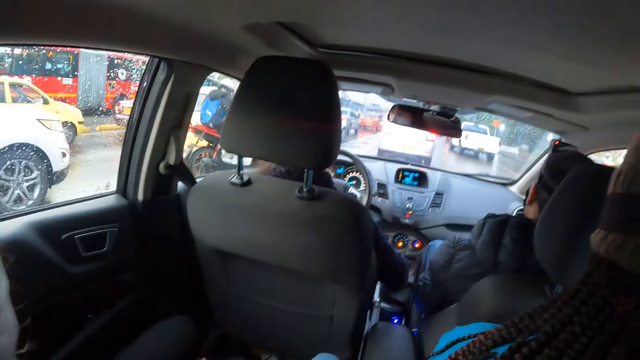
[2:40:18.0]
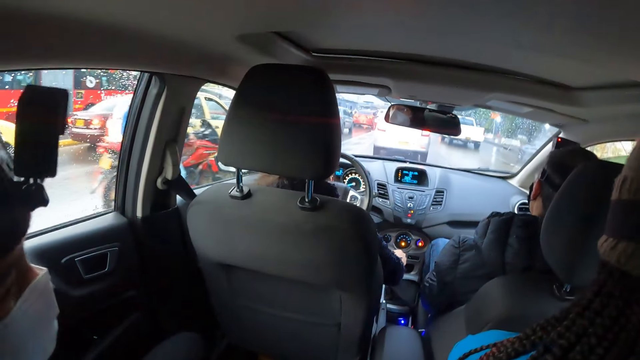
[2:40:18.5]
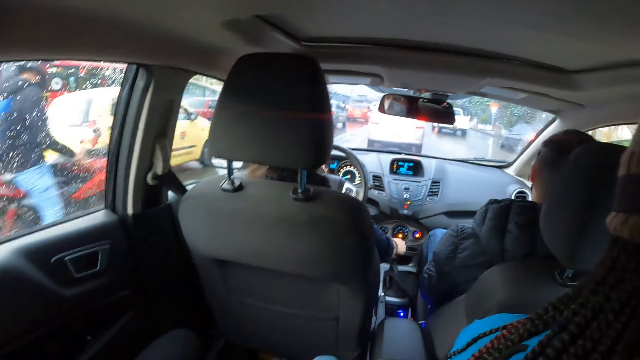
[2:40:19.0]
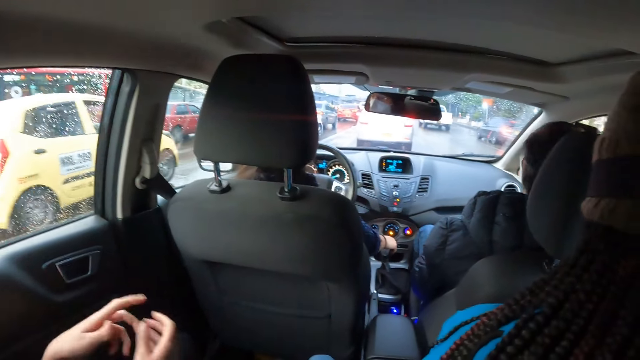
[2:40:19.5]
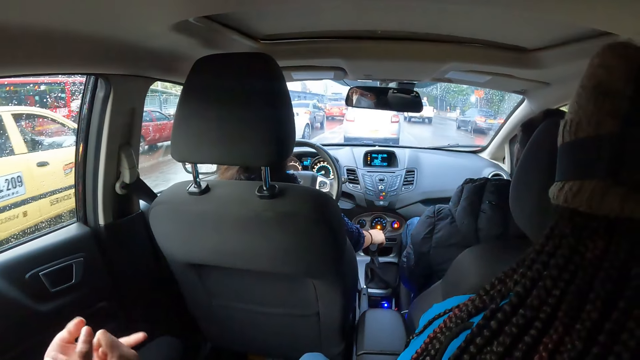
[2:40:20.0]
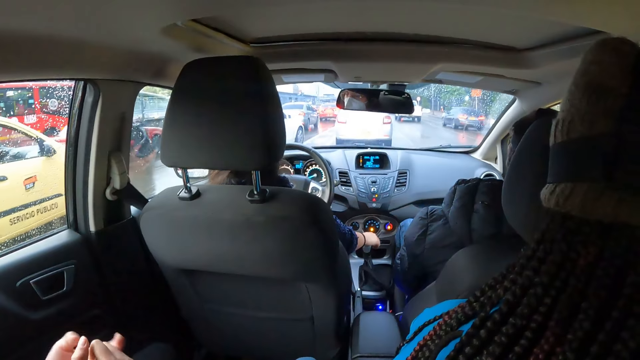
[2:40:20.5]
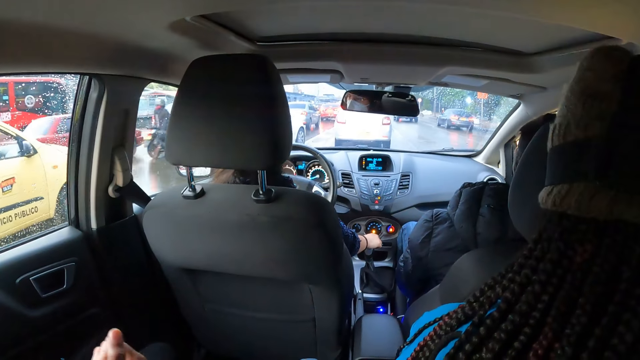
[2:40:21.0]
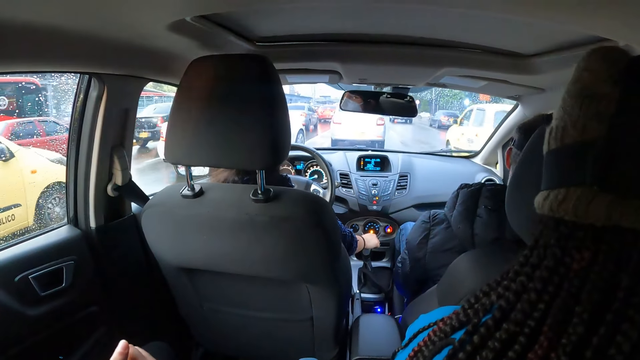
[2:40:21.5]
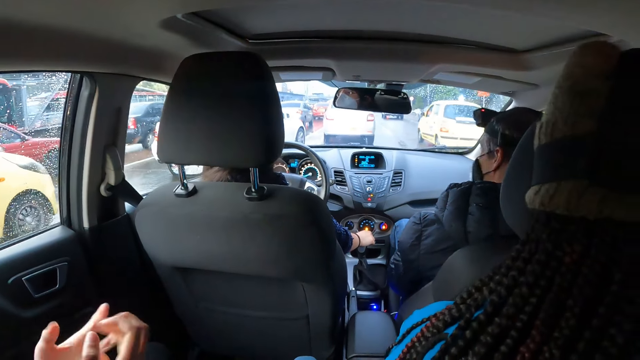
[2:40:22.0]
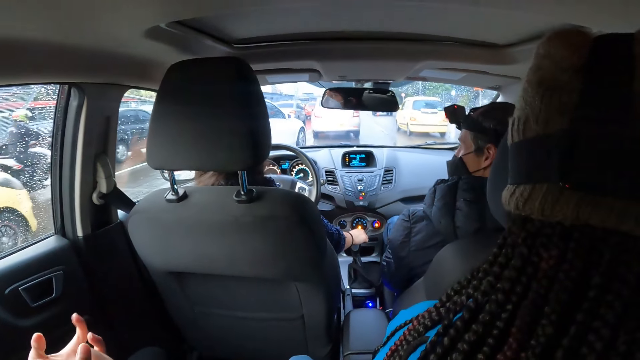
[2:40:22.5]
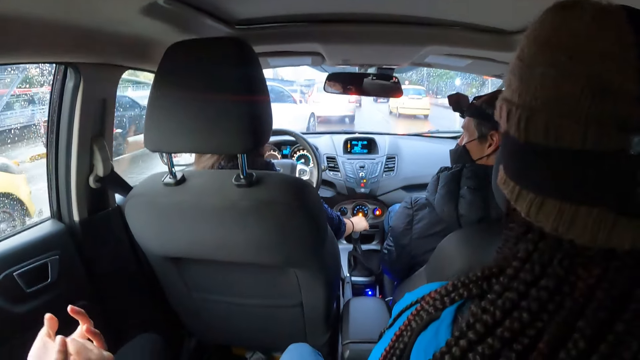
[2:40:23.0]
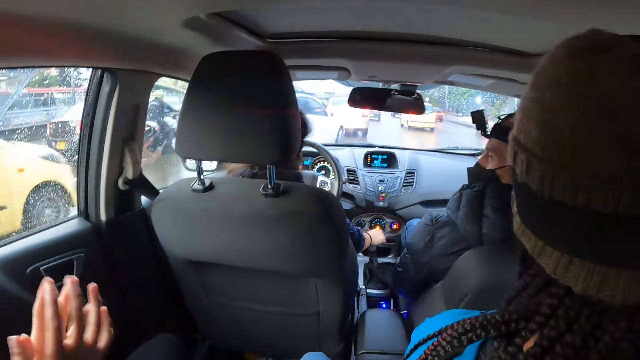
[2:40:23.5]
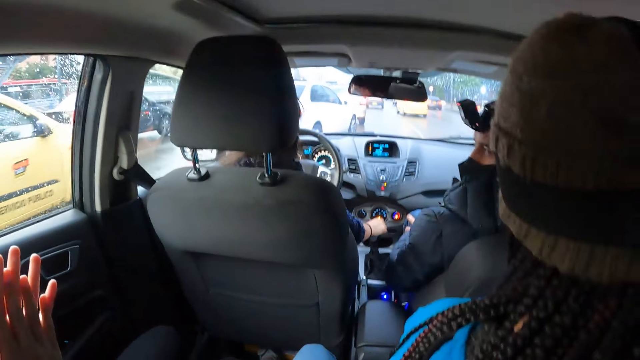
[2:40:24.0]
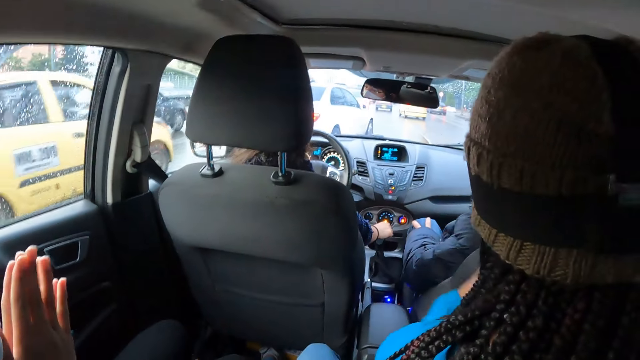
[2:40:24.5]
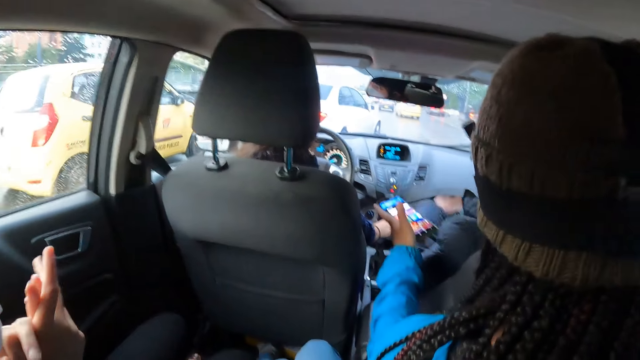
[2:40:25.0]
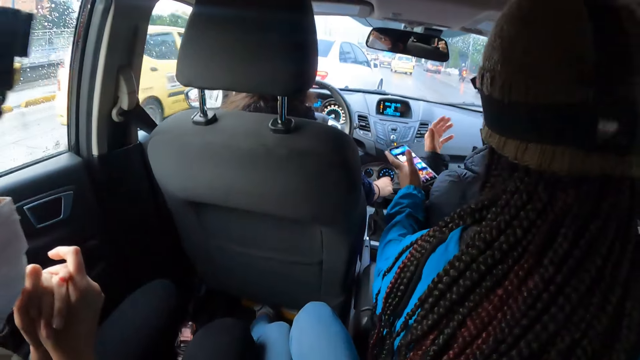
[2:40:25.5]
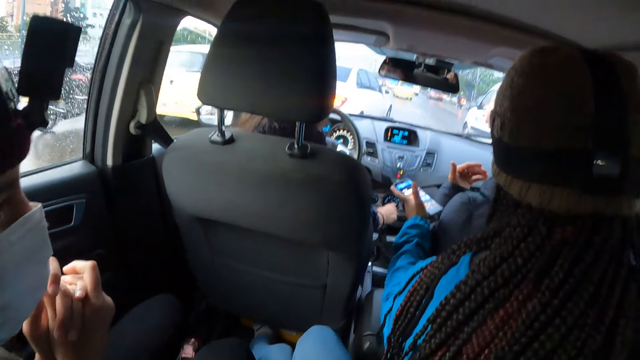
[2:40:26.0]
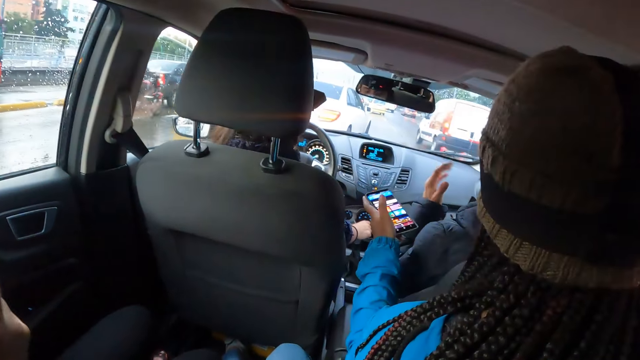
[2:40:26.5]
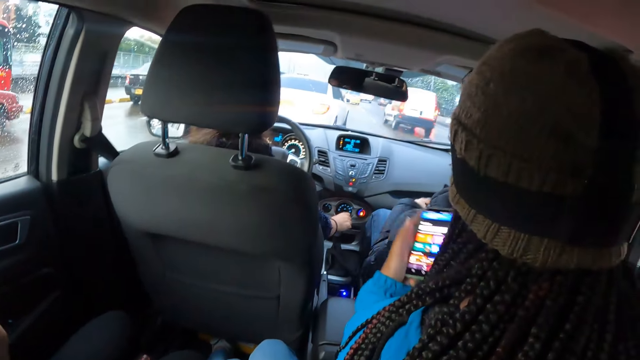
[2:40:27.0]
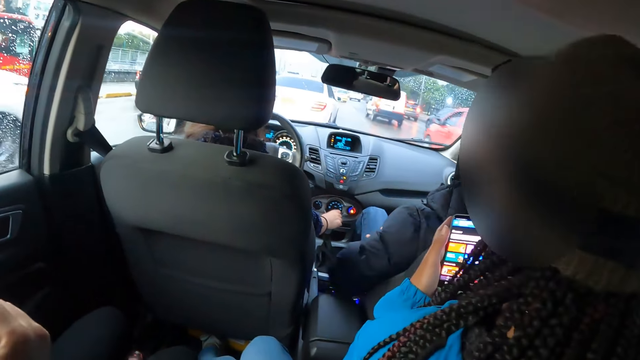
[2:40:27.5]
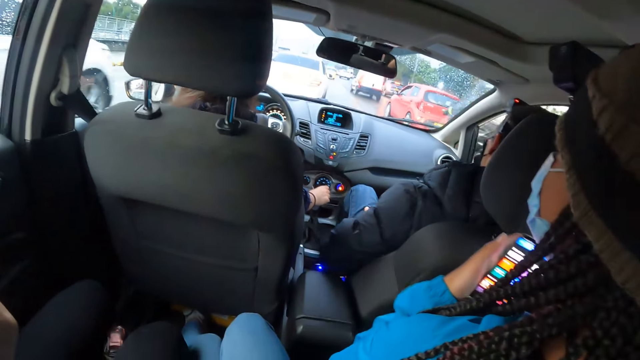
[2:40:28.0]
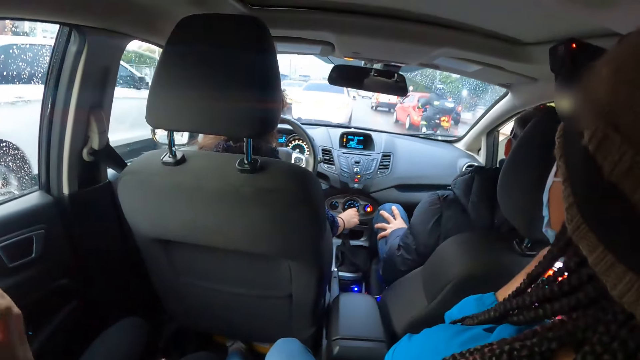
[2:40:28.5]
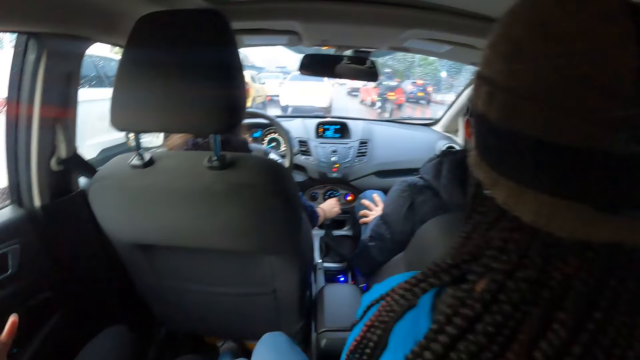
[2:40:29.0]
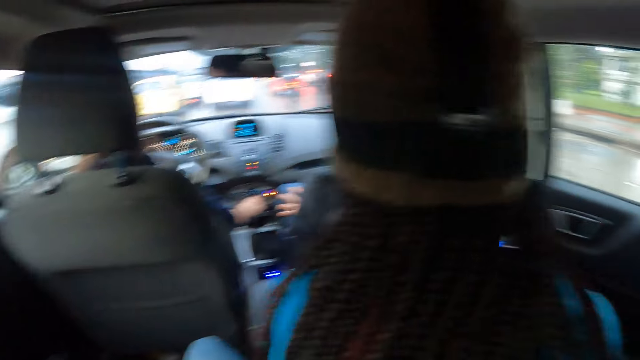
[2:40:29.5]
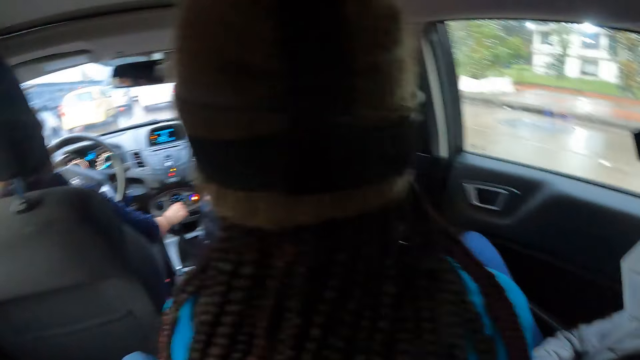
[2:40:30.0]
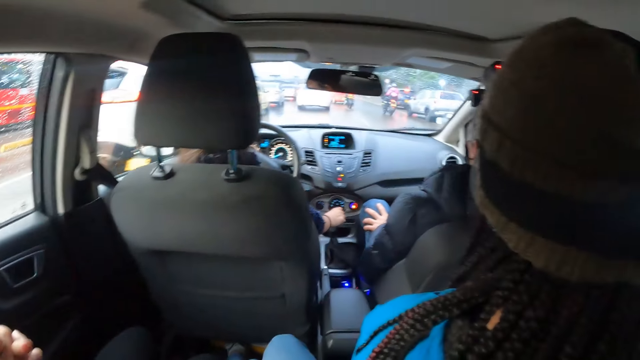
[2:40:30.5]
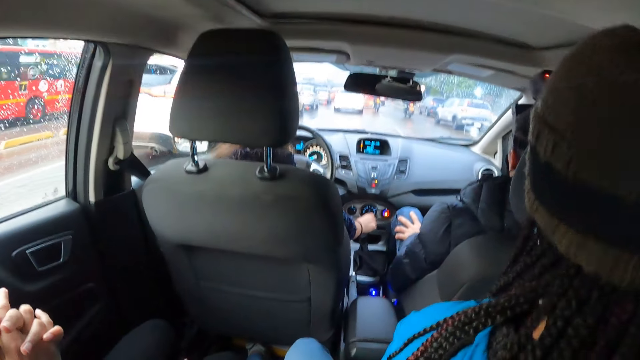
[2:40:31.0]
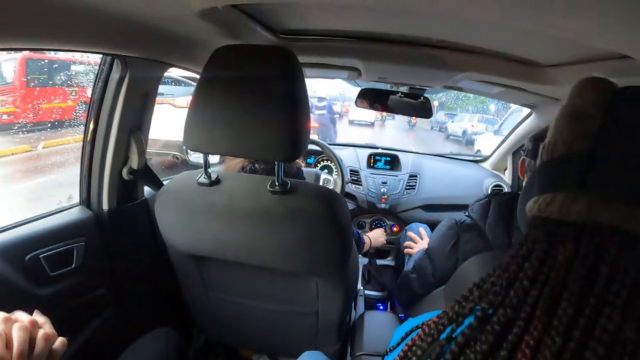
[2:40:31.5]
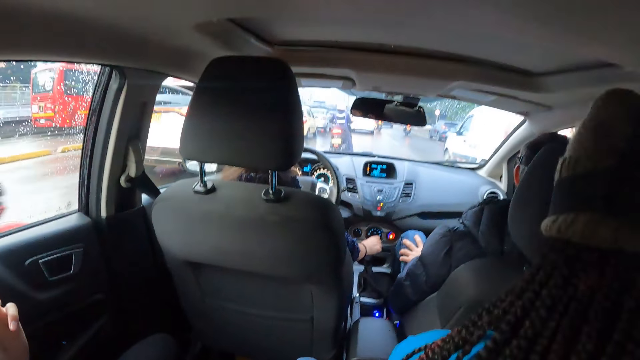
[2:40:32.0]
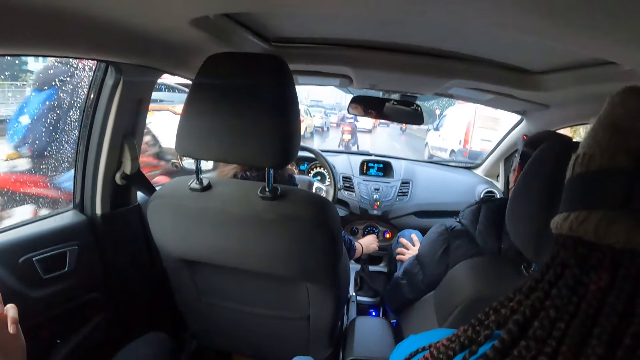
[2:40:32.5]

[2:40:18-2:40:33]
A woman adjusts the gear of the car with her right hand. Another woman moves the left hand. A third woman stretches the phone in her left hand towards a man. The man moves the left hand. The third woman takes the phone back and touches the foot with the left hand. The camera wearer looks aside. The second woman moves both hands.

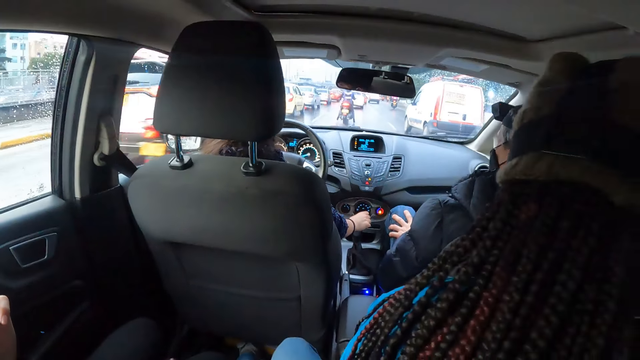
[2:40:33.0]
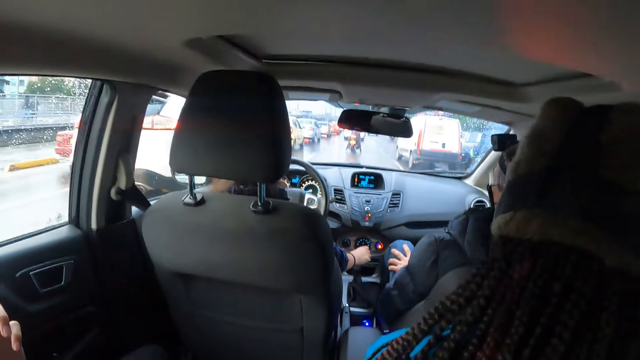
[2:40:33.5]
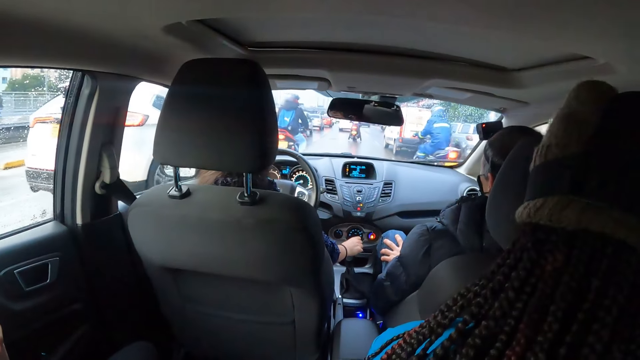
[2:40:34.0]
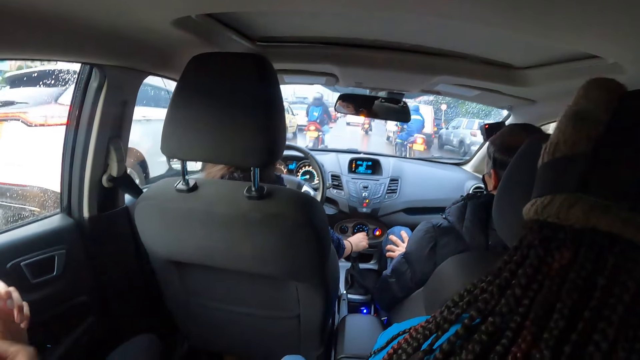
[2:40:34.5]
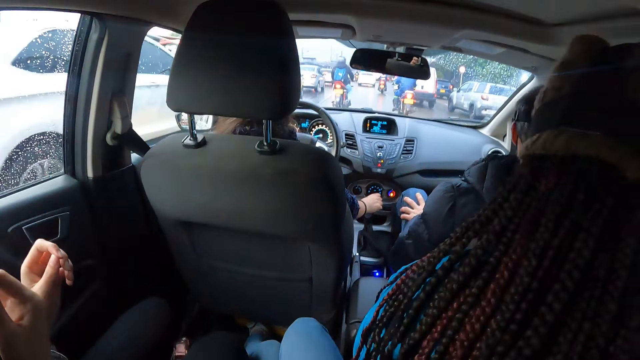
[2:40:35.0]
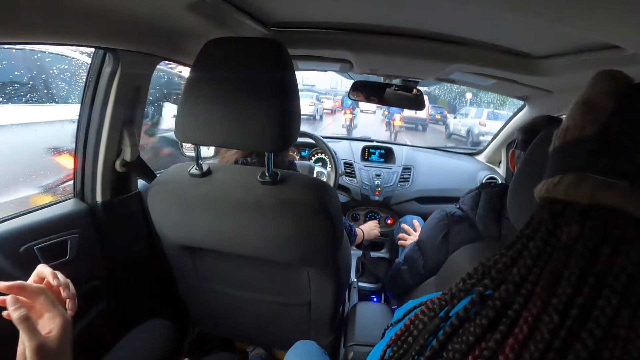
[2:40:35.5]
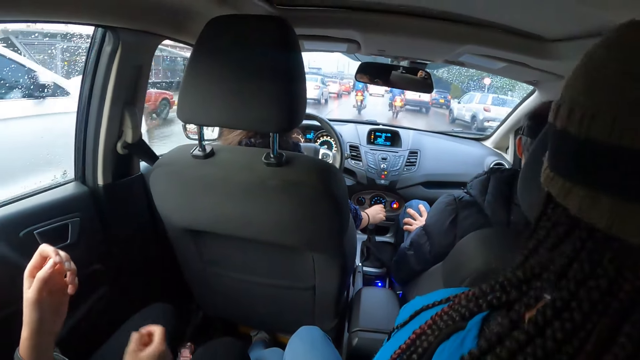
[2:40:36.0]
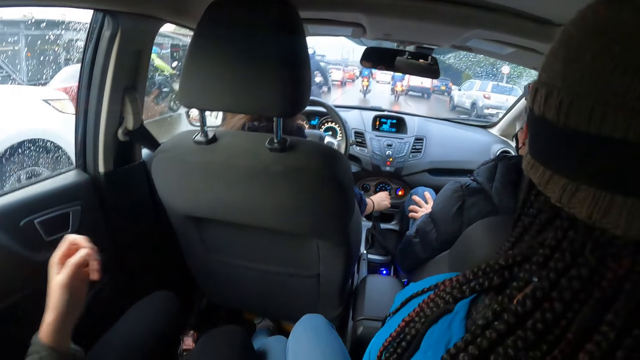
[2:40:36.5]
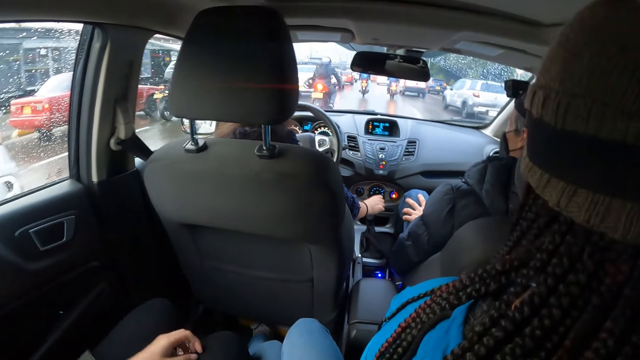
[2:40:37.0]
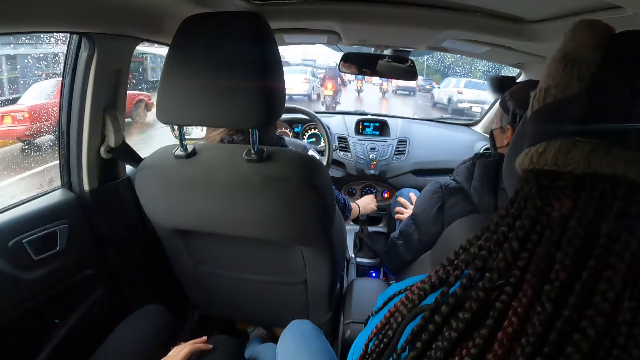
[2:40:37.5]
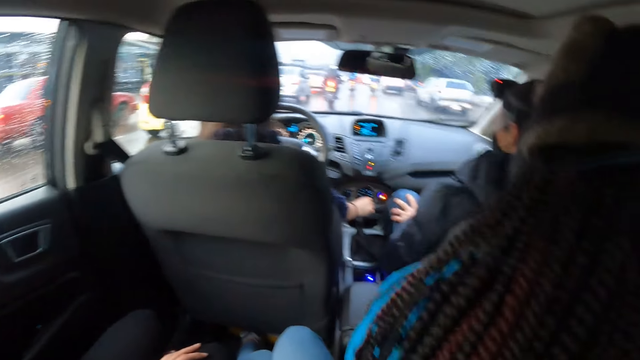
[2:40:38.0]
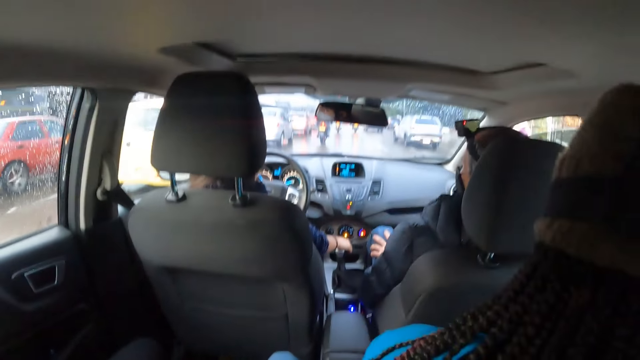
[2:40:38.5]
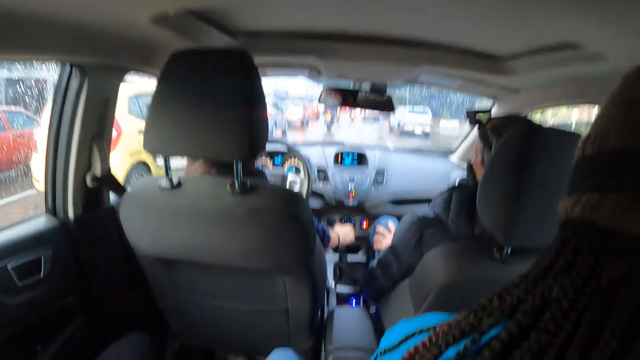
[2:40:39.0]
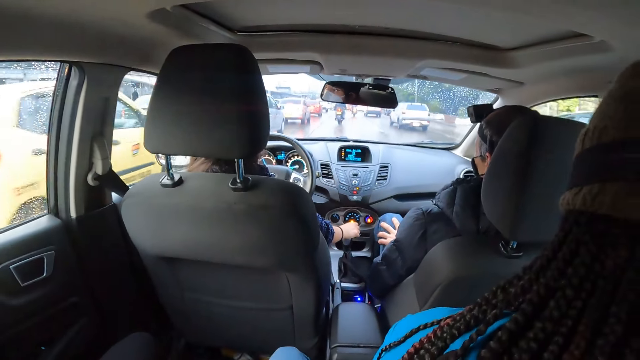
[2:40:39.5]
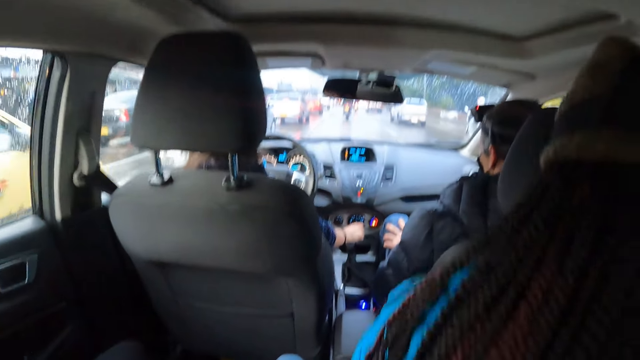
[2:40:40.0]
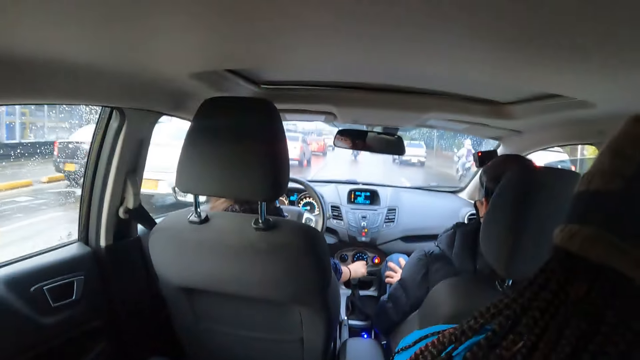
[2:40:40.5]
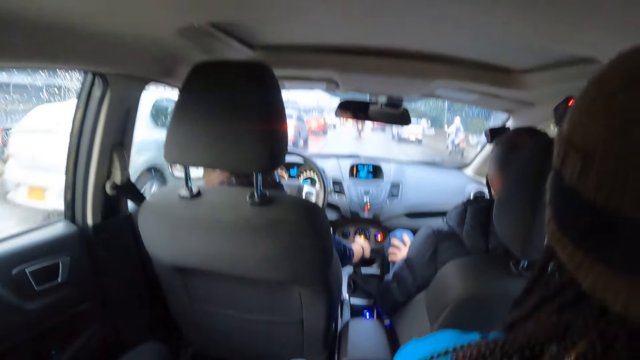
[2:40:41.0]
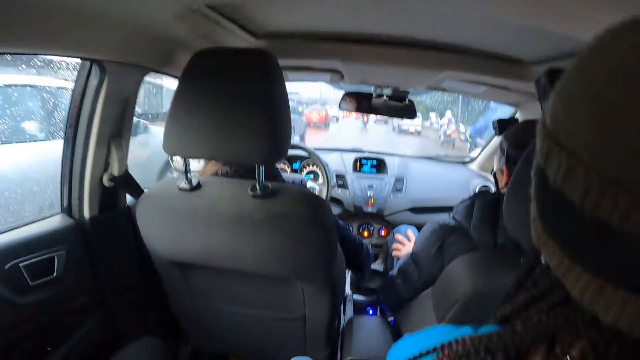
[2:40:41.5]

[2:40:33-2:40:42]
A woman drives the car. She adjusts the gear of the car with her right hand.
